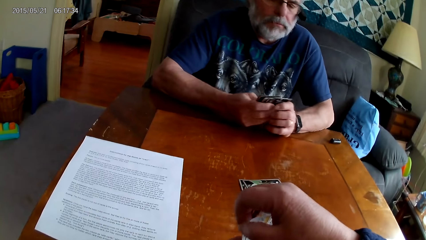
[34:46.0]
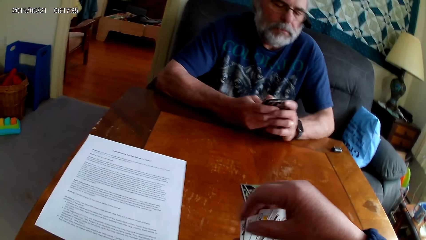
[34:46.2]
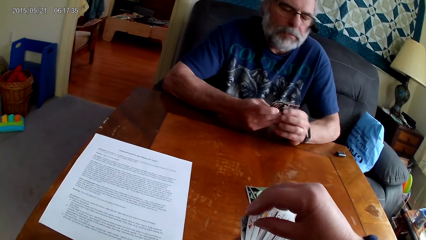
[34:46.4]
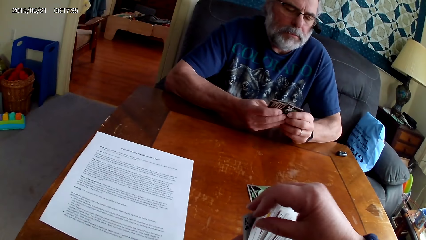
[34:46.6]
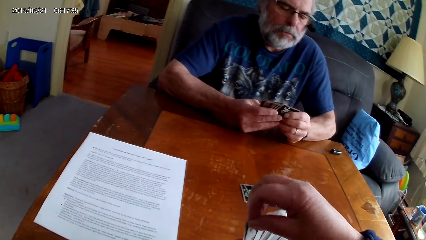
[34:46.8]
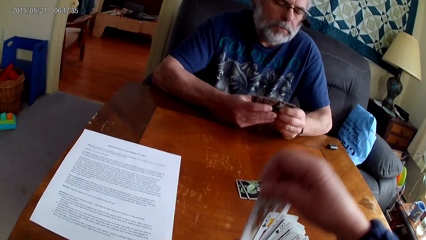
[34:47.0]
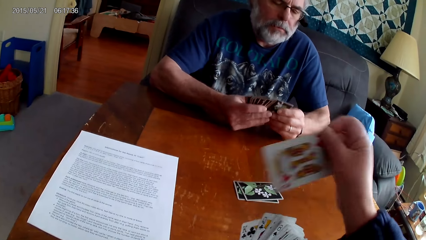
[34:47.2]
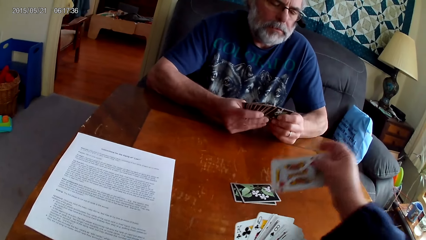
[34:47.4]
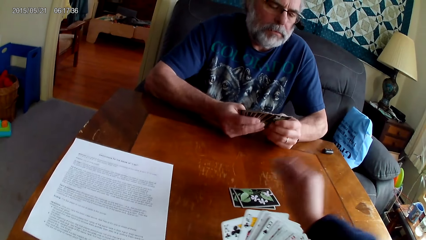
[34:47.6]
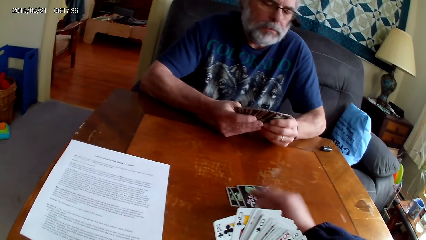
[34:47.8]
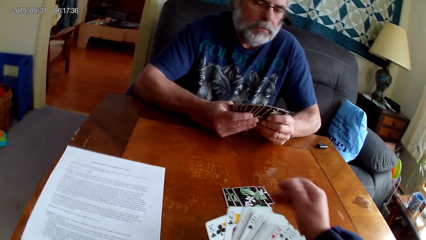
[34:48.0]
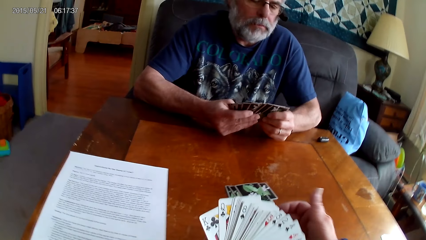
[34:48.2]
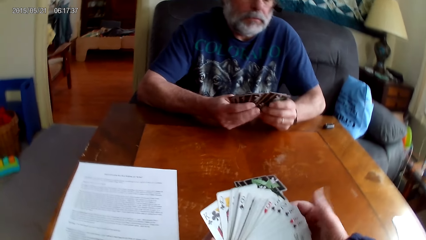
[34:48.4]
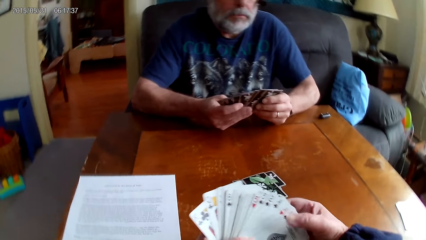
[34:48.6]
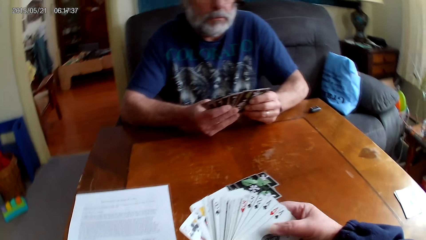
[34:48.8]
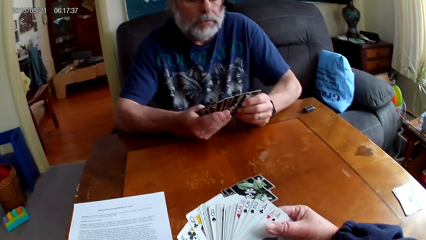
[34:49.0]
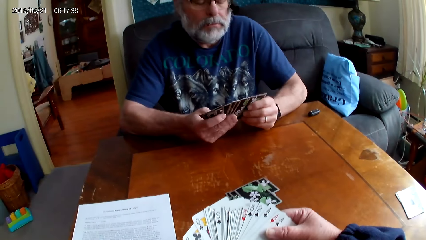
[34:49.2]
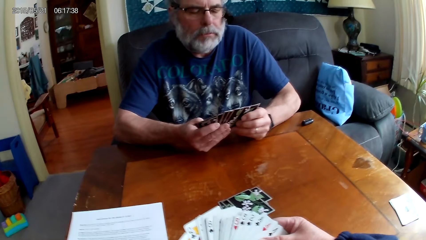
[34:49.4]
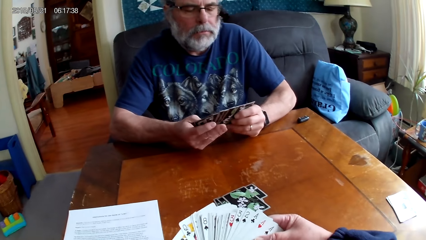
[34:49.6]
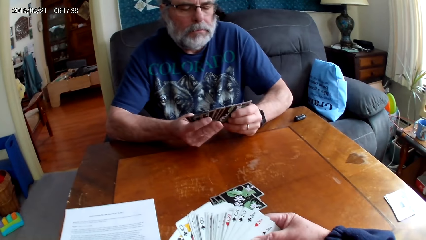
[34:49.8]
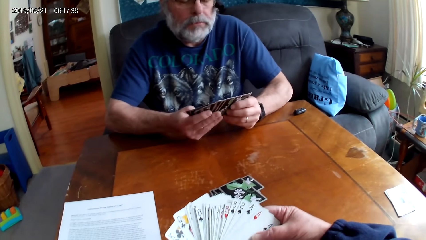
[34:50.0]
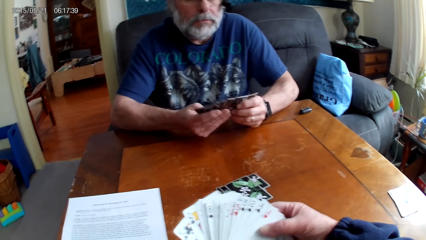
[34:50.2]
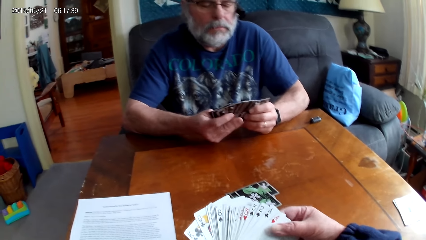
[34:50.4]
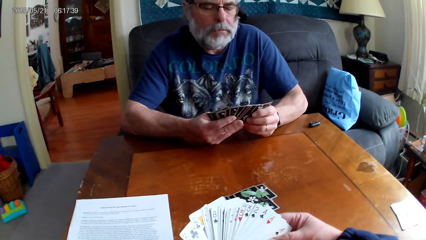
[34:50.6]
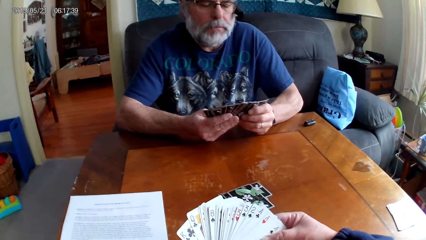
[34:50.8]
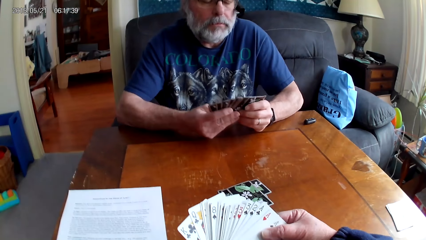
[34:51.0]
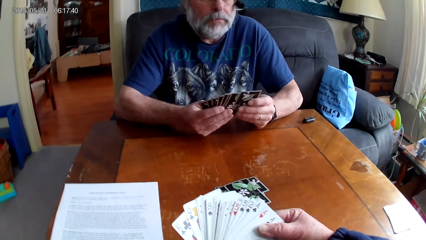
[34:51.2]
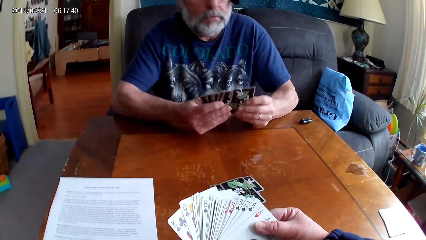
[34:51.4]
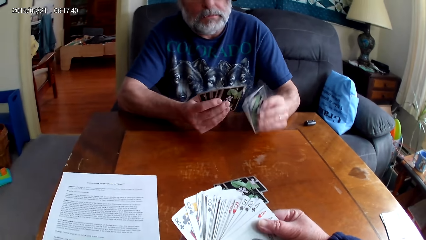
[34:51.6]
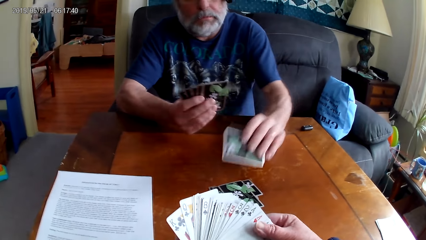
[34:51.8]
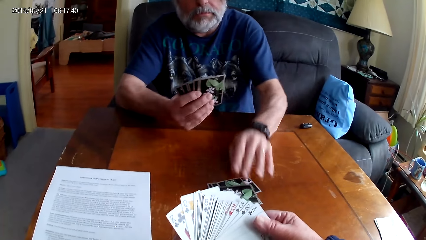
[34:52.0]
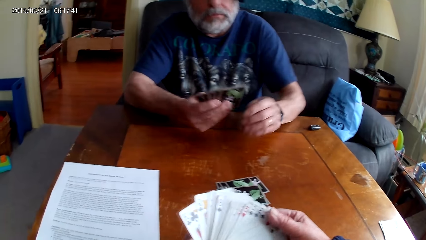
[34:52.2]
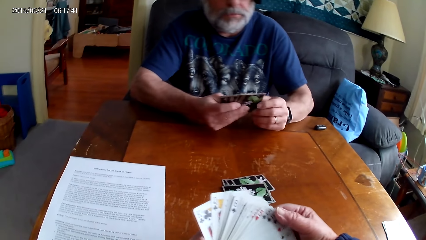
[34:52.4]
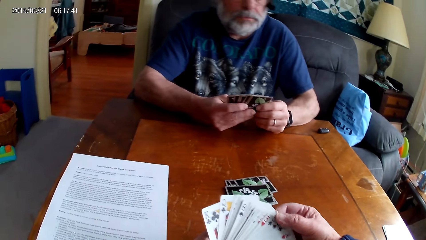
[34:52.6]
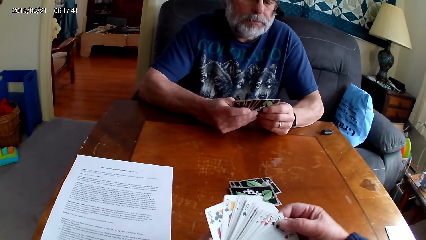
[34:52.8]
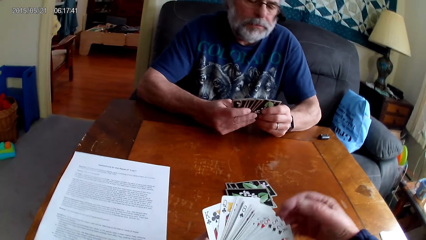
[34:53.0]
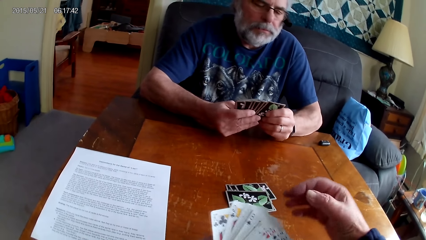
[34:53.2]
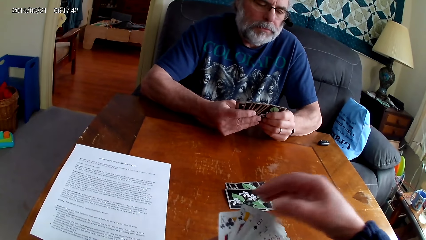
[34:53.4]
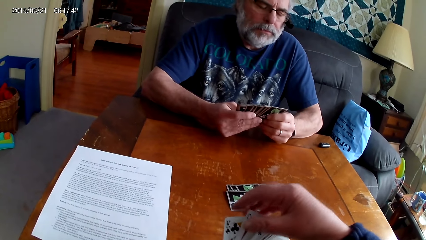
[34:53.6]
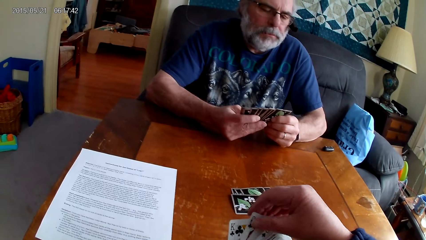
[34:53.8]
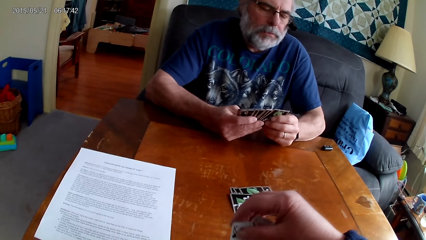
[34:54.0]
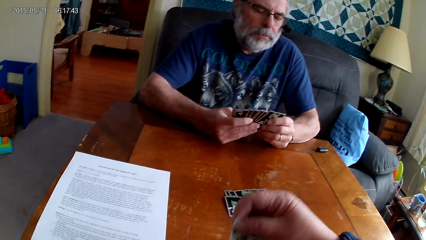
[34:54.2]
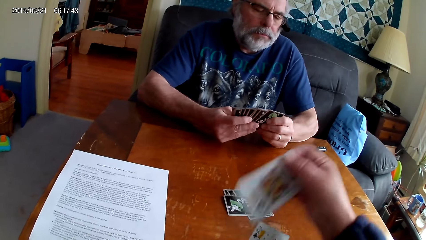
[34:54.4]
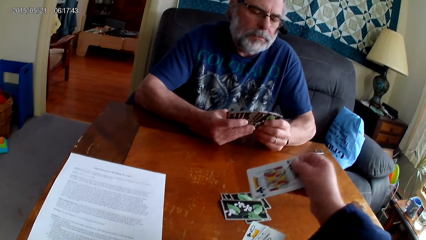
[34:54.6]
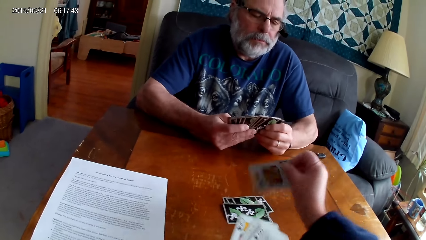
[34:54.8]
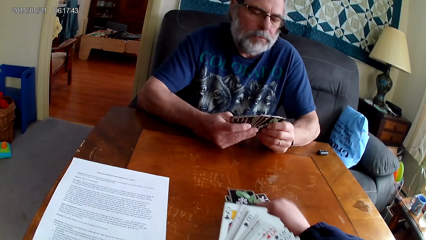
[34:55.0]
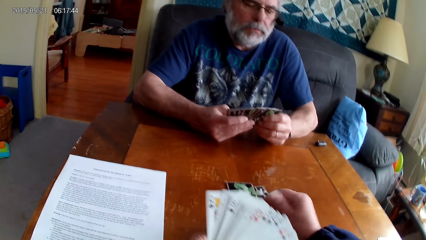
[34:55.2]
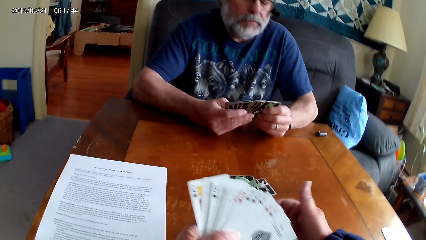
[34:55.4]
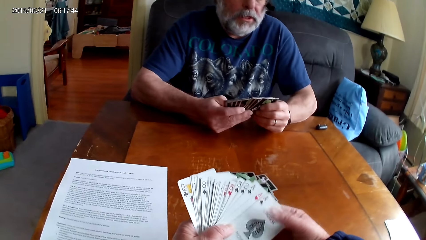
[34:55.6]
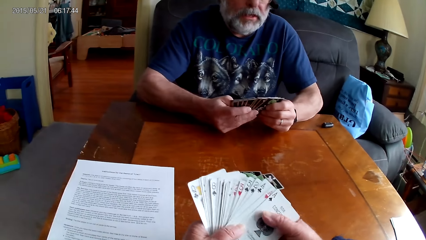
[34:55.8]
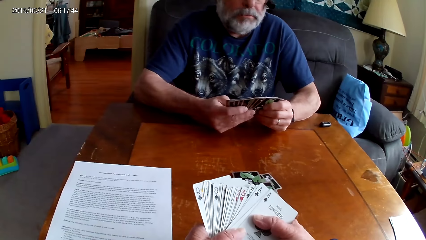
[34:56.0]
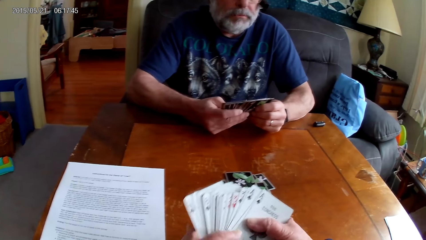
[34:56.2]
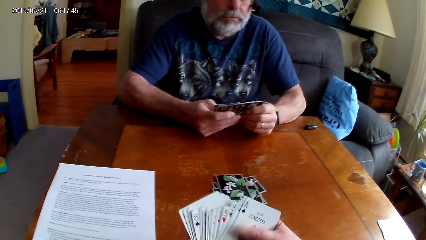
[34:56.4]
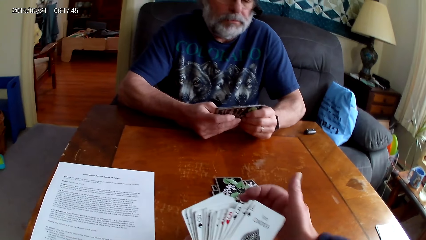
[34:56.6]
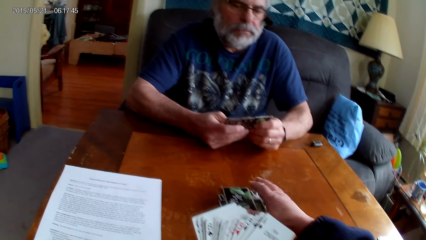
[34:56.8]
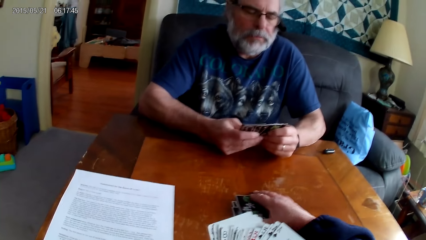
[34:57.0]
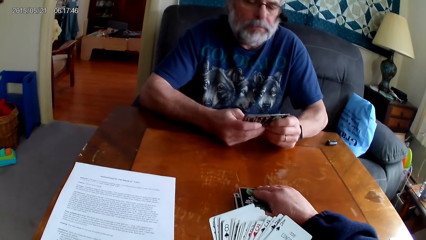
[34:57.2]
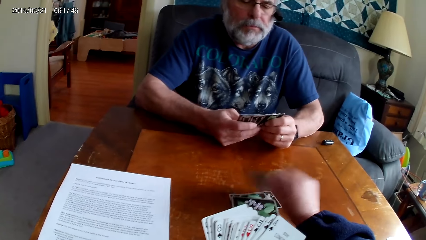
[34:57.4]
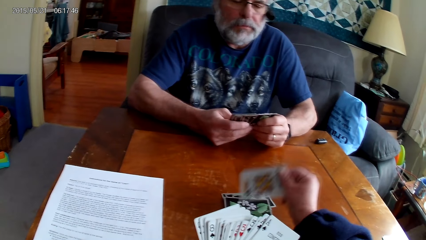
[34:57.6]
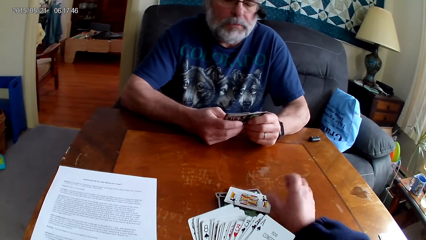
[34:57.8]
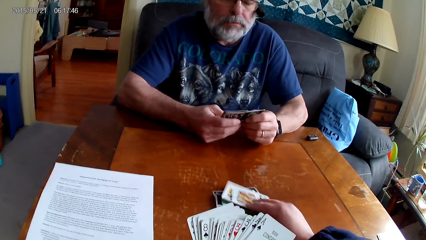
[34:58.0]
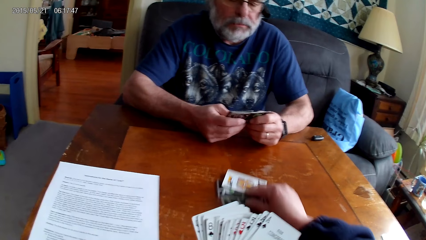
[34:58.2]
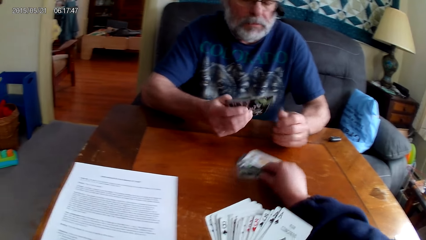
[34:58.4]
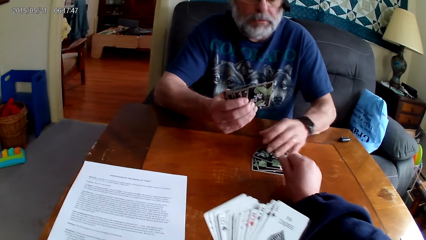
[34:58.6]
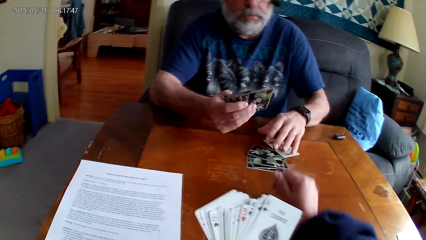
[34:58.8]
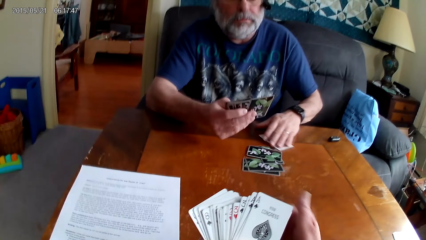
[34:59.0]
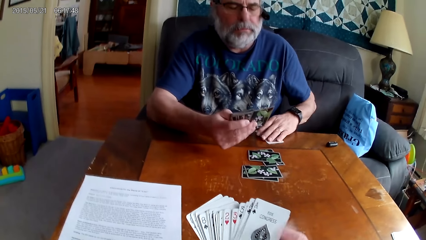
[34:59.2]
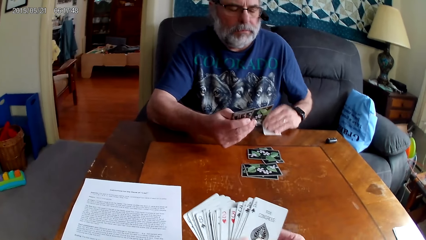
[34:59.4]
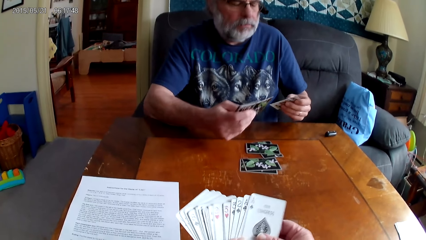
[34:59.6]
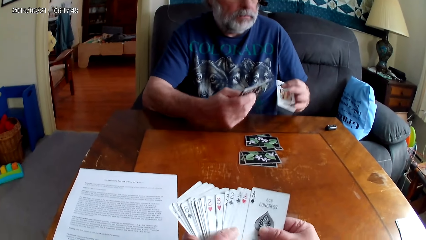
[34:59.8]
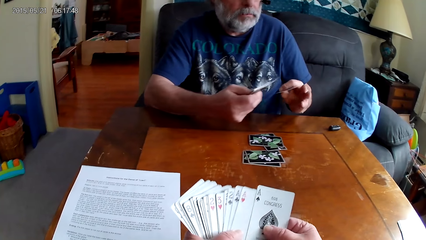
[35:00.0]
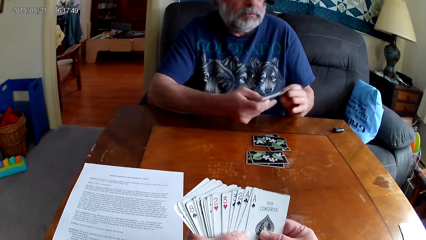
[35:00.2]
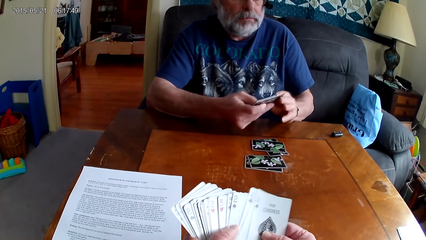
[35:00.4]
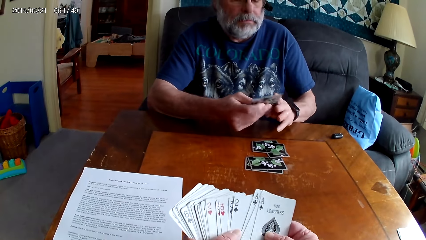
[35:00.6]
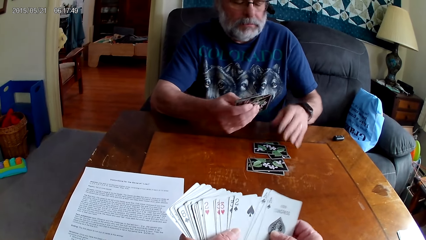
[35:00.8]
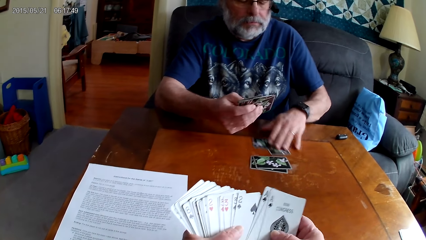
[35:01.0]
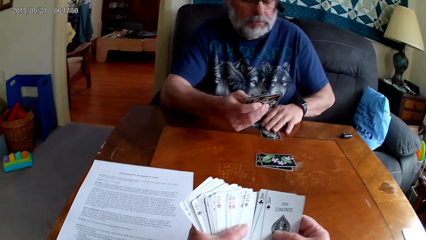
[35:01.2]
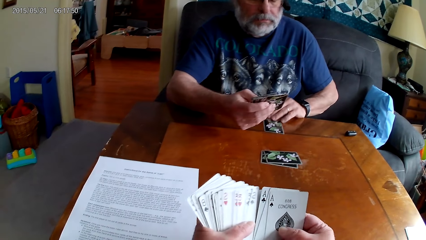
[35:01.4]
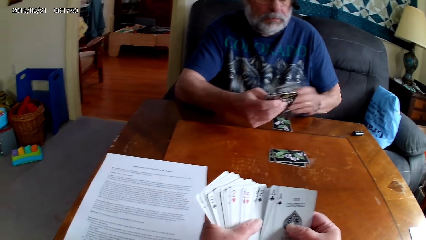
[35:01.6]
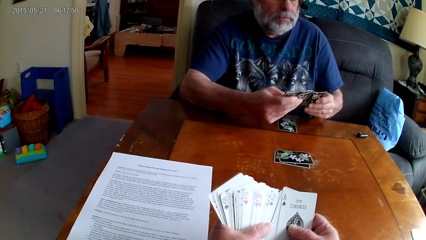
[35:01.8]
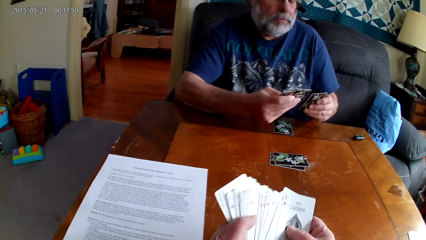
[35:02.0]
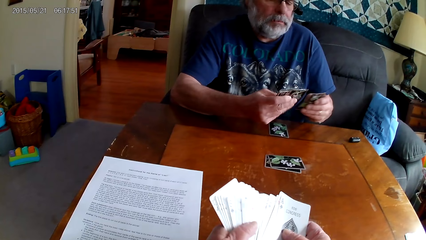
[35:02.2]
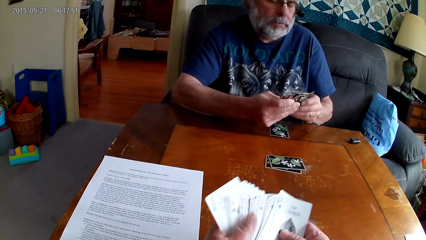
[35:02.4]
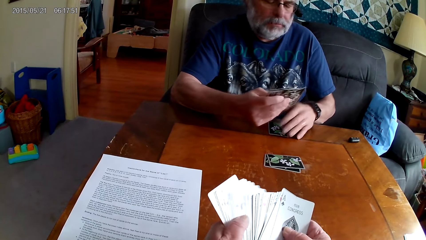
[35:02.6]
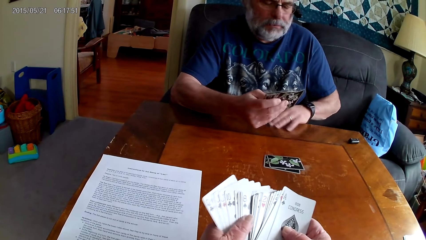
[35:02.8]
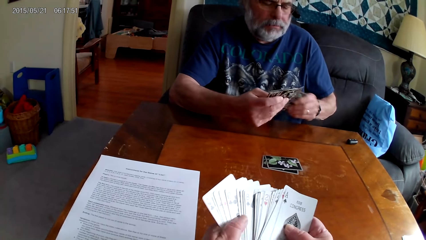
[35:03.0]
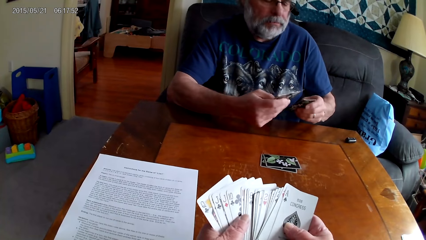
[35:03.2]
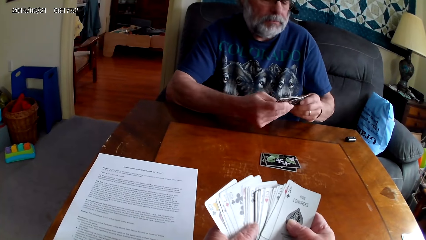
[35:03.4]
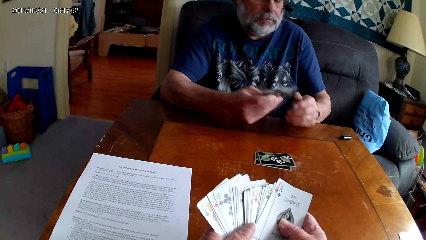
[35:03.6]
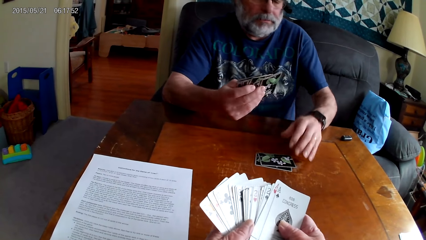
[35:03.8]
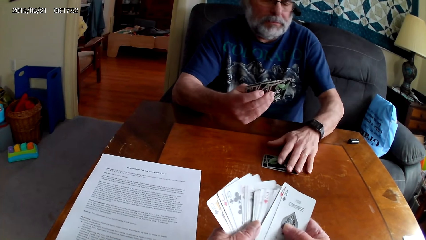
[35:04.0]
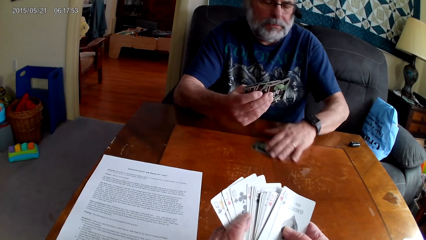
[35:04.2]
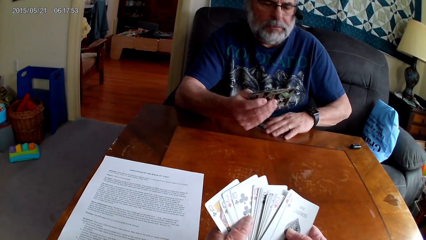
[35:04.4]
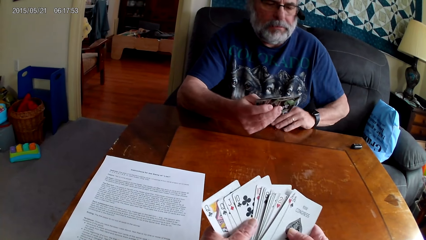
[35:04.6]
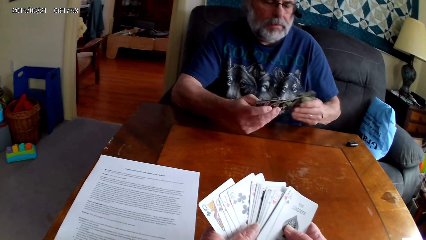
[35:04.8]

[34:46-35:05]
The camera wearer puts a card on the table. A man drops a card on the table. The man speaks. The camera wearer puts a card on the table. They turn a card on the table and pull the cards towards them. They choose cards. The man picks cards from the table. The camera wearer chooses cards.
